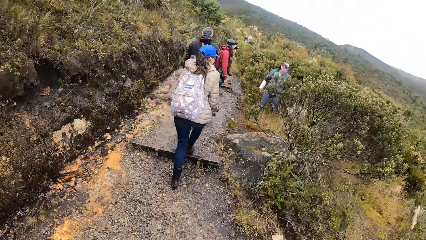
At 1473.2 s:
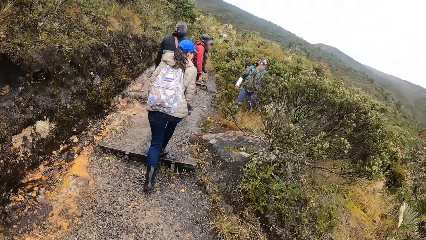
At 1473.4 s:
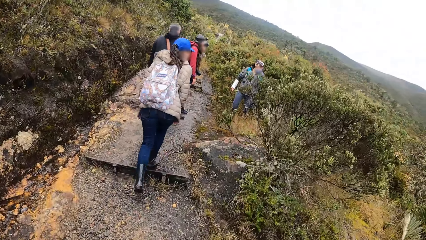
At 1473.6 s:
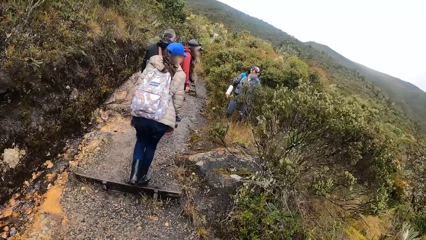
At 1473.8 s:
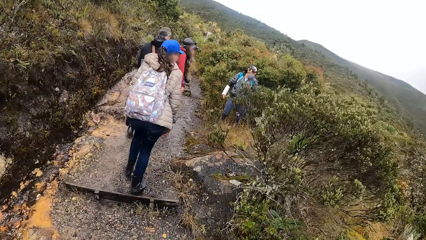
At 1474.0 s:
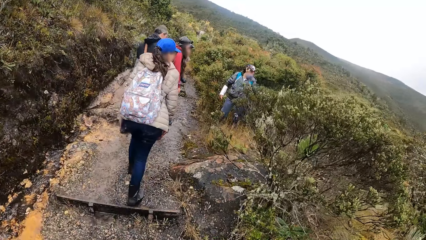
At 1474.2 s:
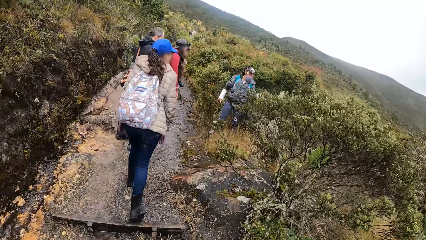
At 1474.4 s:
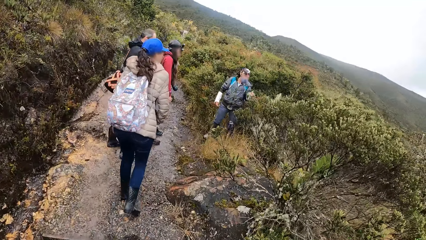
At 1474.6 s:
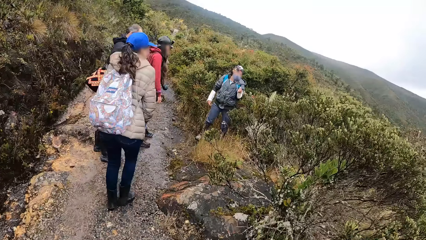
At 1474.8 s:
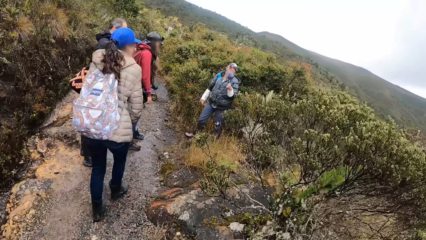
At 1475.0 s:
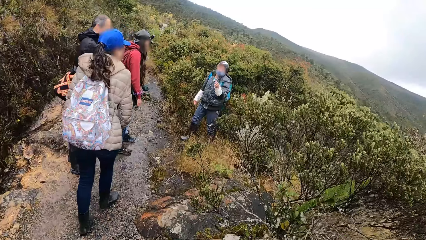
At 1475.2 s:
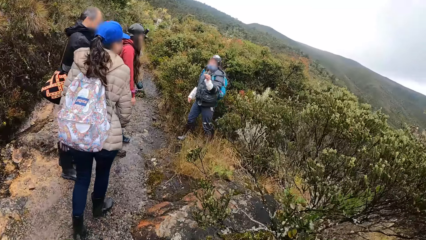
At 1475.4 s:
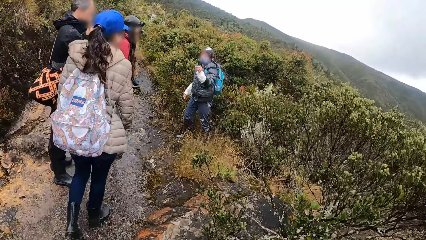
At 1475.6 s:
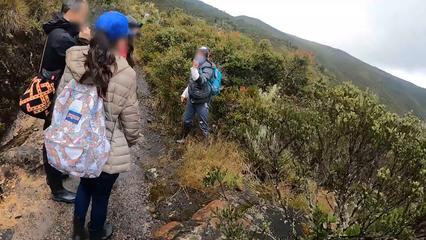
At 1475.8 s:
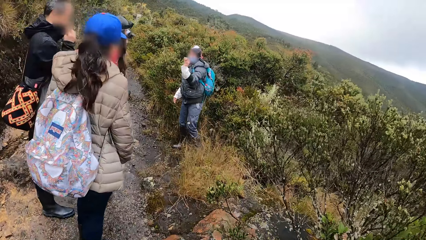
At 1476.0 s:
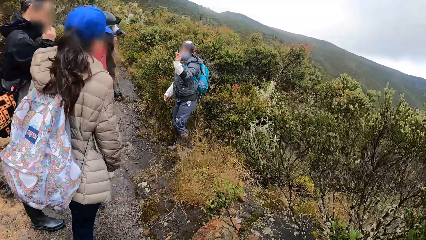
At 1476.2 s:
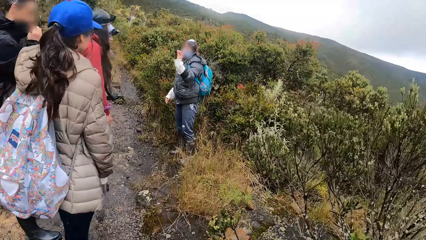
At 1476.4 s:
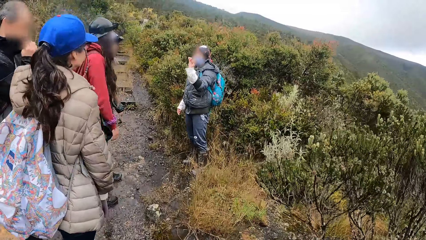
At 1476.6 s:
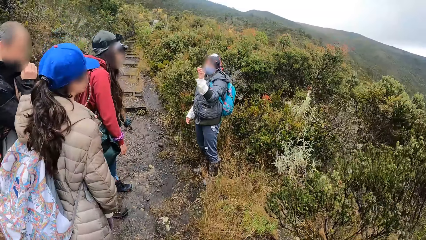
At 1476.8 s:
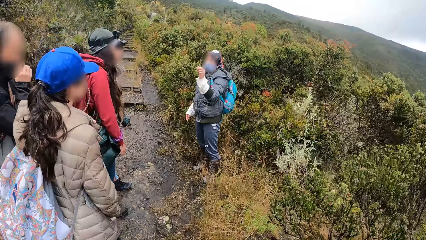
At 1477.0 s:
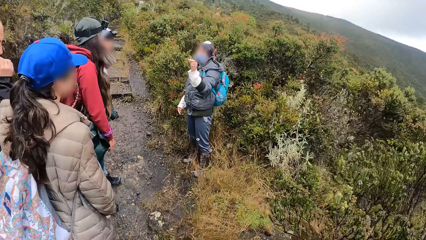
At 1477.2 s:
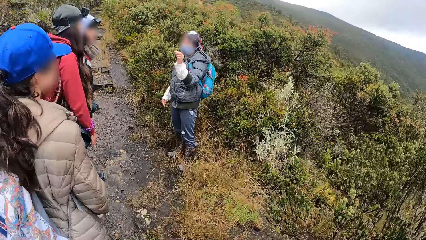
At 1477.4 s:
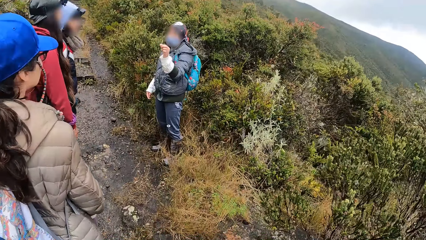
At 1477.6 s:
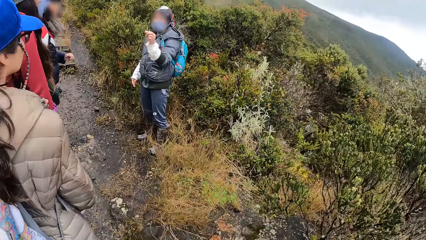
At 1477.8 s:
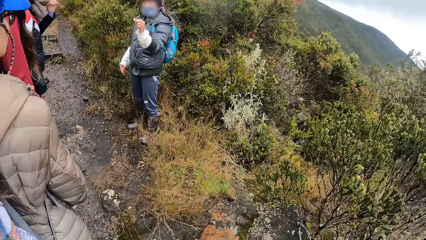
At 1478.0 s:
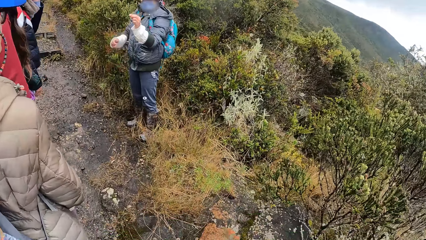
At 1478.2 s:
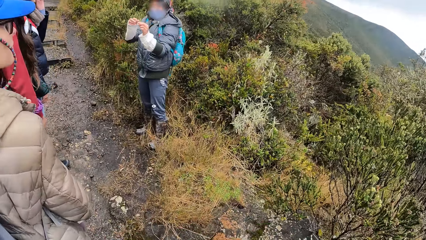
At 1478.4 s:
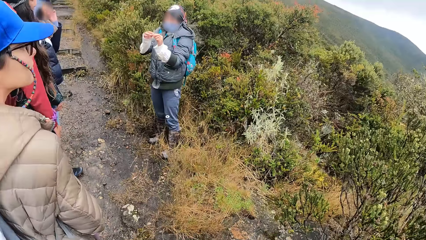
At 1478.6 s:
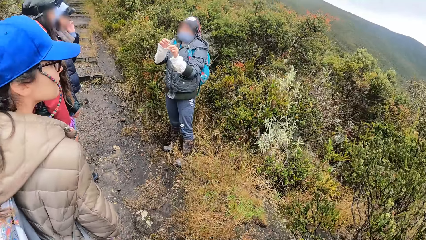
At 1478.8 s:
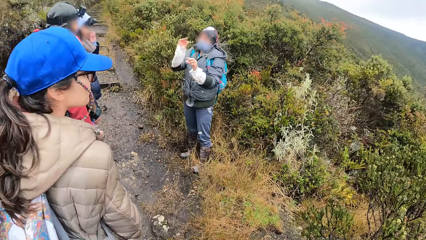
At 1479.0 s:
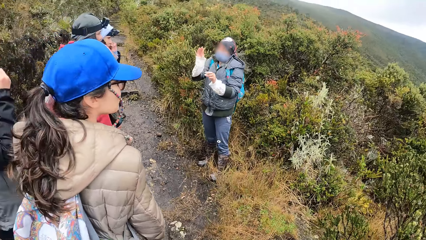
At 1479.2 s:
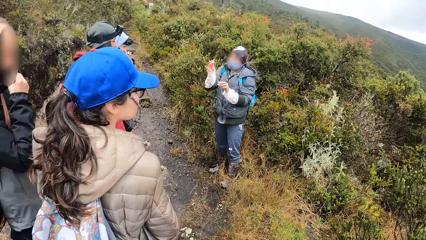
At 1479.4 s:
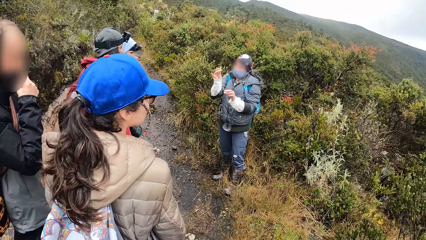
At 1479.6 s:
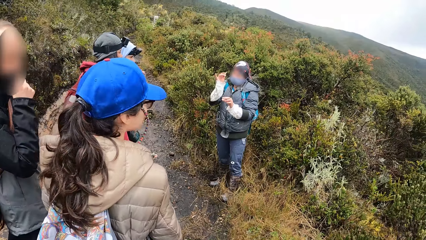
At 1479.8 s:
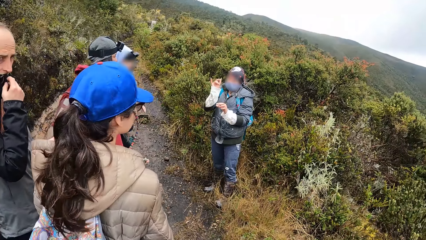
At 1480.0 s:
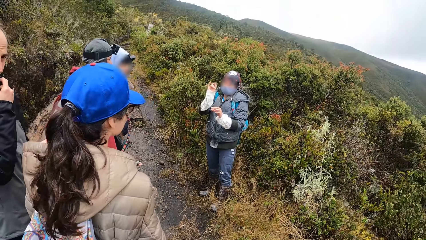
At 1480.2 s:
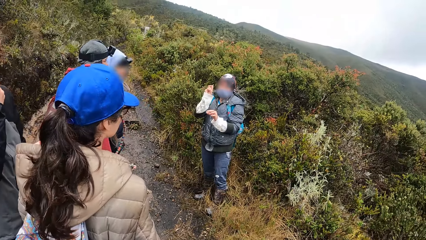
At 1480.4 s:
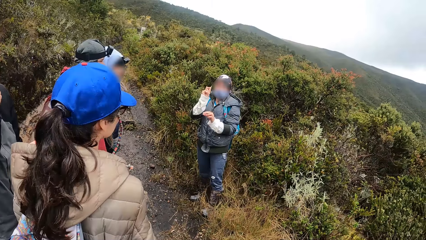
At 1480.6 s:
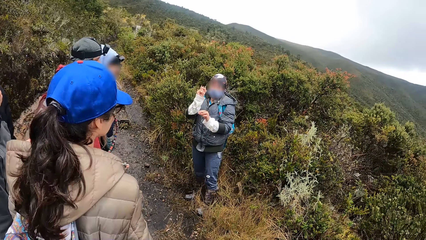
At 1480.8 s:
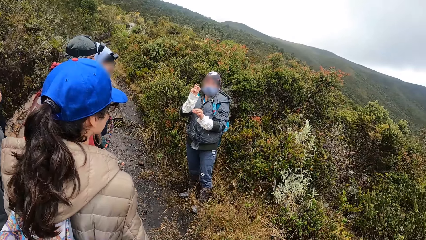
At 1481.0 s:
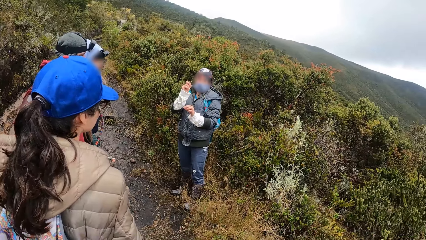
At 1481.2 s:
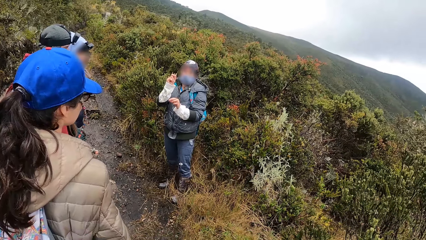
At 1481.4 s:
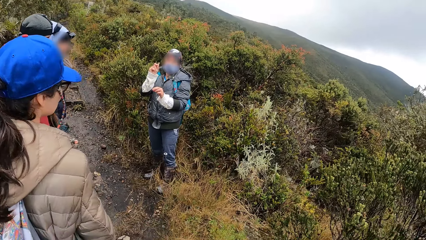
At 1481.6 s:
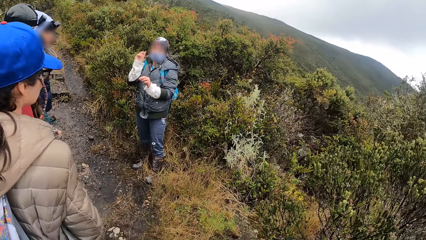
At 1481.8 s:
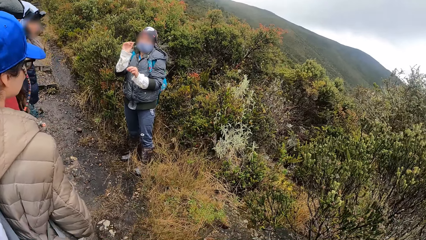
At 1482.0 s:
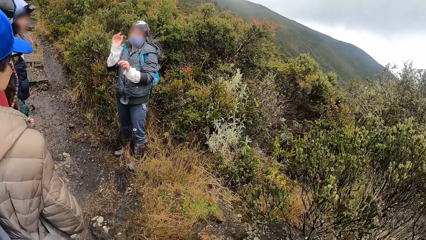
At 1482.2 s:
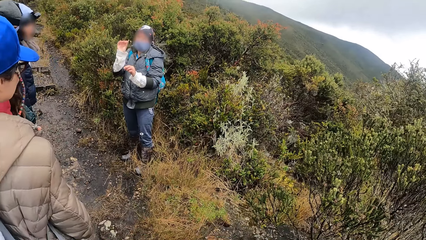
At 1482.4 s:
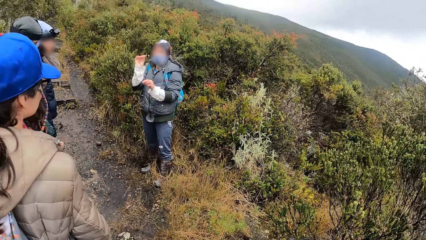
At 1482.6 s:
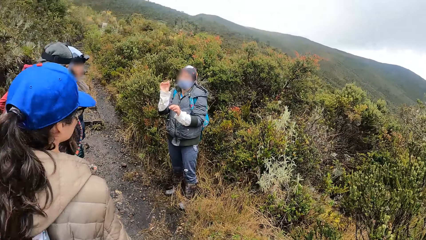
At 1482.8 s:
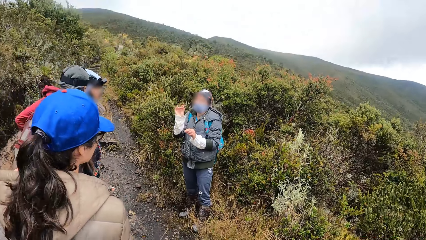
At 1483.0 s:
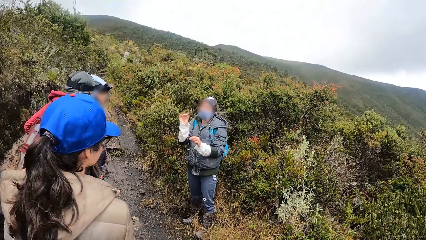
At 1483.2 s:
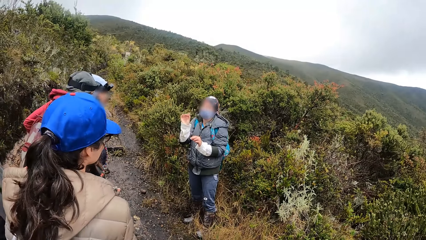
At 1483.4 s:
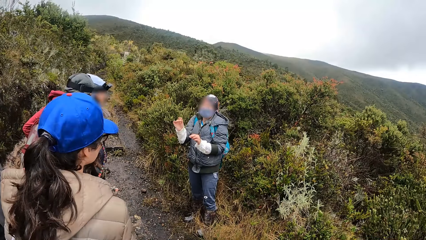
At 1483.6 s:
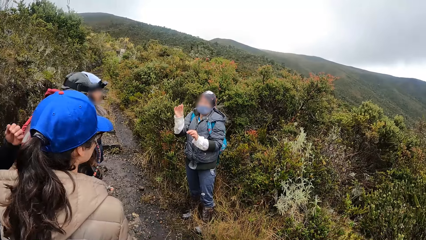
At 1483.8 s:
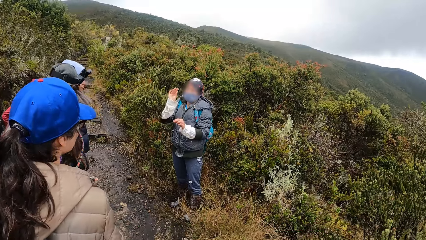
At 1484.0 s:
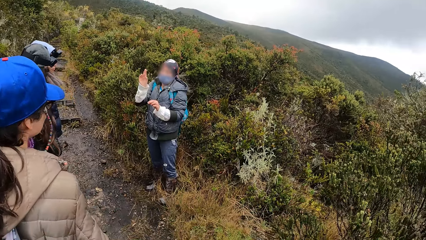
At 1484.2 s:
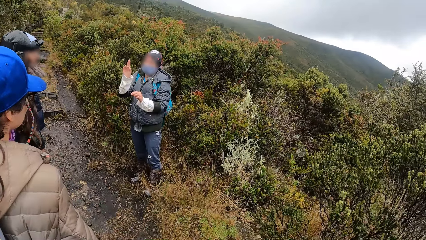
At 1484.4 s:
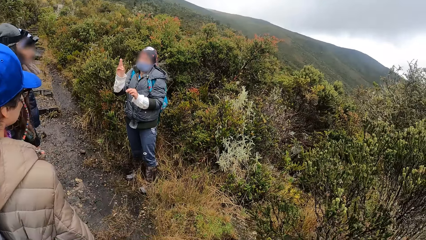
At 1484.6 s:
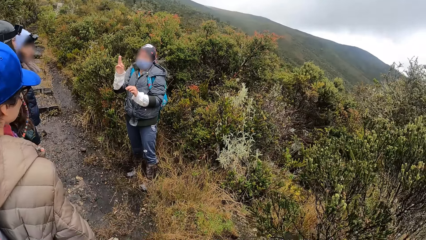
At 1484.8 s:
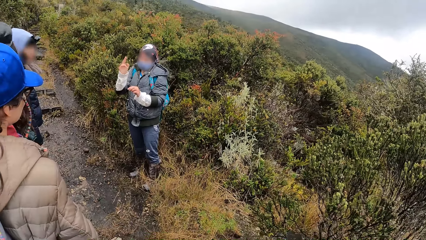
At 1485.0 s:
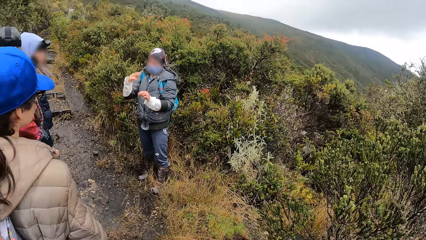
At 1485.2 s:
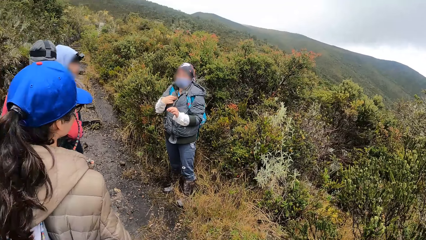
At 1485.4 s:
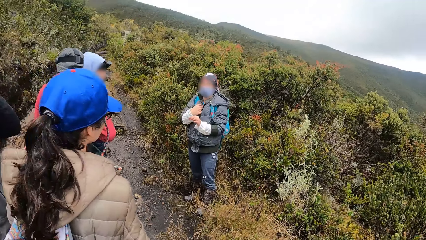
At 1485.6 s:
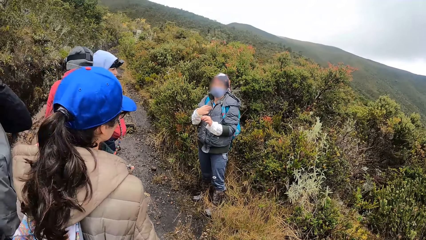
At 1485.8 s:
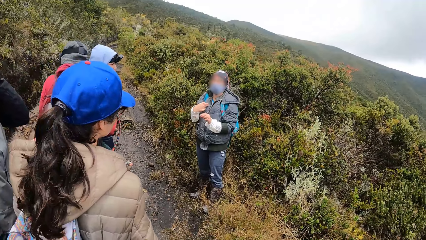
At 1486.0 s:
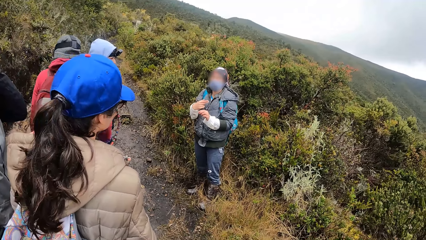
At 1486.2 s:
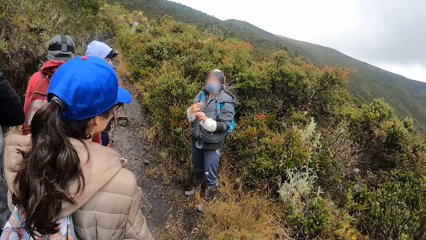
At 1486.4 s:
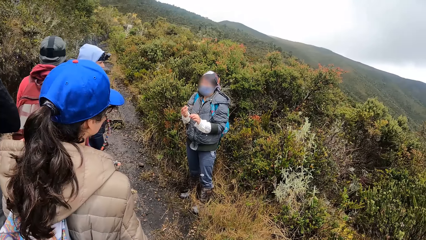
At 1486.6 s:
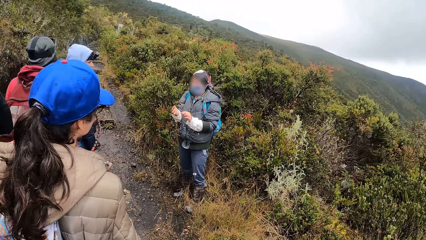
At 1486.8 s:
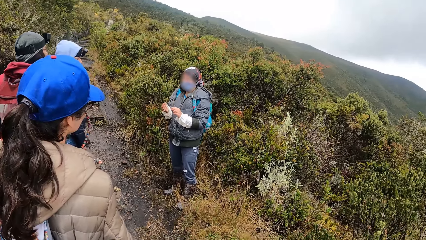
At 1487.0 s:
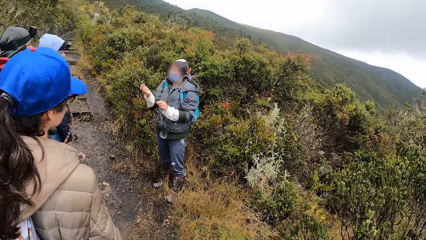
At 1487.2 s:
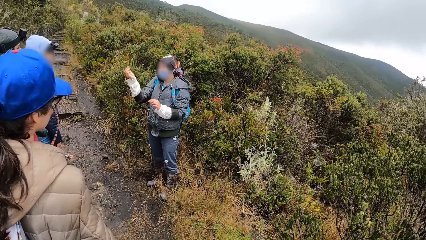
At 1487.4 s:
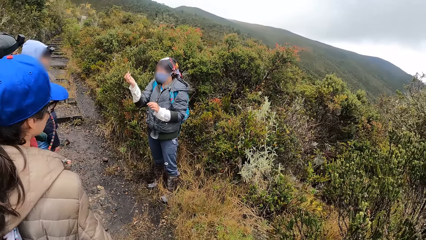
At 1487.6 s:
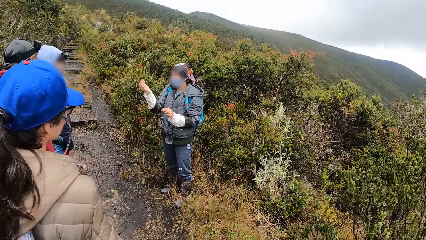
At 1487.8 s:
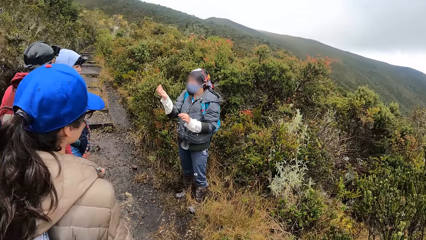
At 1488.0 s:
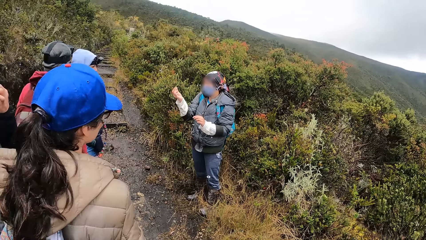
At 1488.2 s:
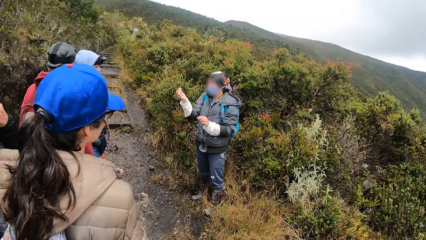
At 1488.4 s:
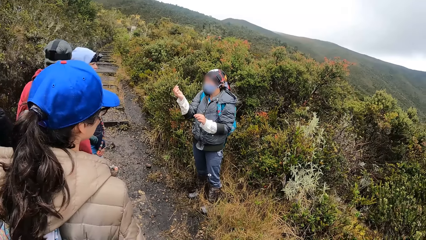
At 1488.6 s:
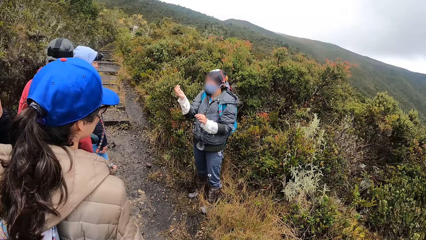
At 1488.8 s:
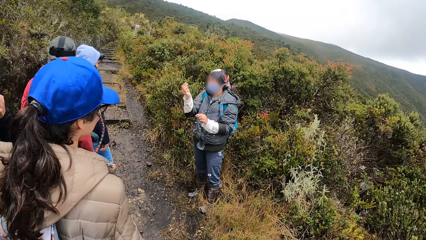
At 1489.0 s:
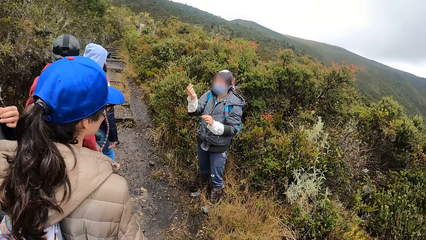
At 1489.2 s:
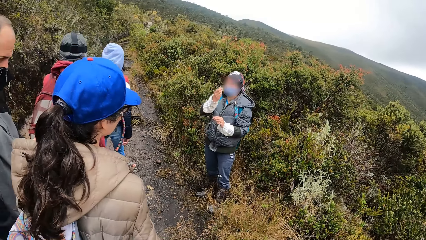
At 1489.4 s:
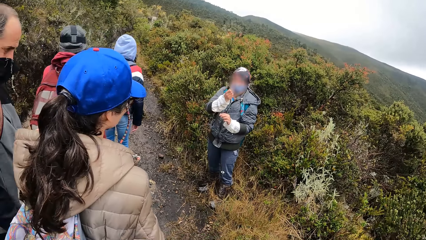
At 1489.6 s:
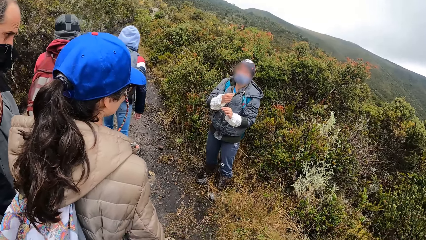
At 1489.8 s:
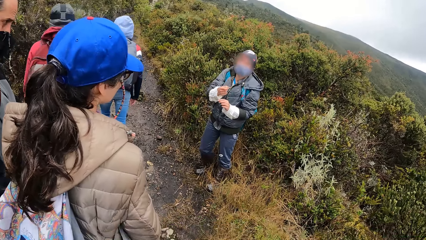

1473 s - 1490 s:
A woman plucks a small piece of plant. The woman interacts with the camera wearer and the group of people by the mountains. The woman shows the piece of plant to three other women. The camera wearer climbs the mountain together with the first woman, two of the other women, and two men.
